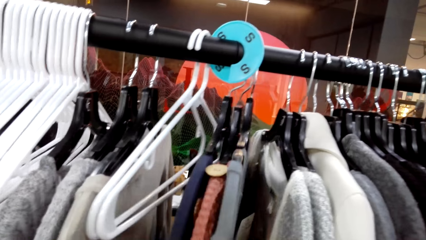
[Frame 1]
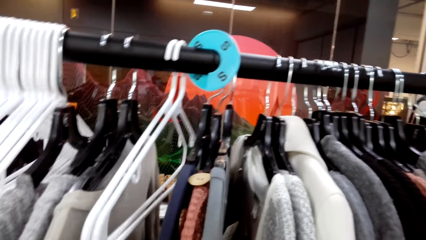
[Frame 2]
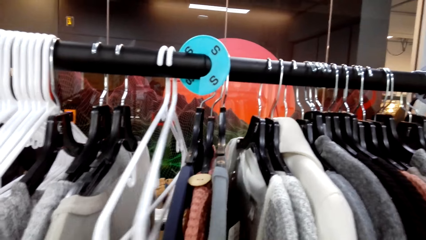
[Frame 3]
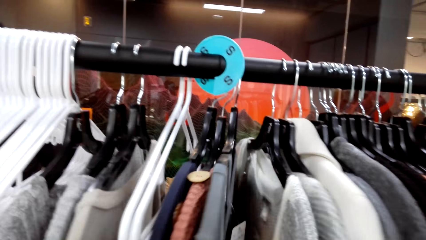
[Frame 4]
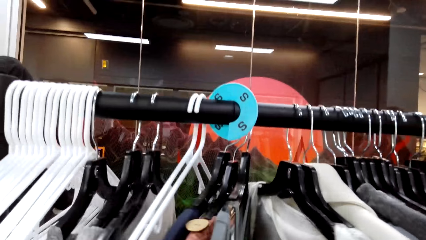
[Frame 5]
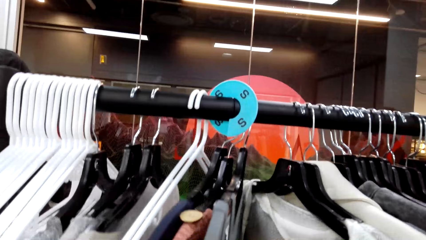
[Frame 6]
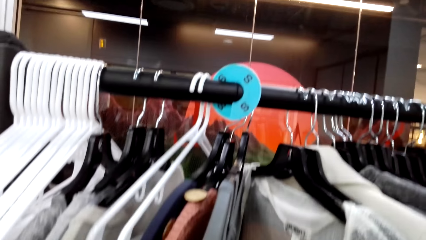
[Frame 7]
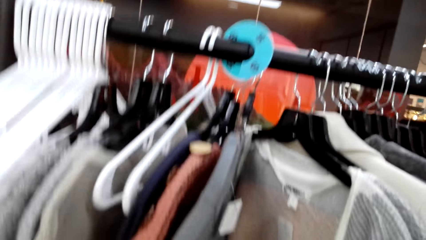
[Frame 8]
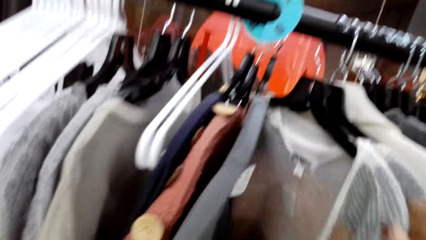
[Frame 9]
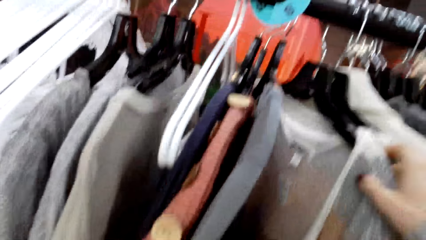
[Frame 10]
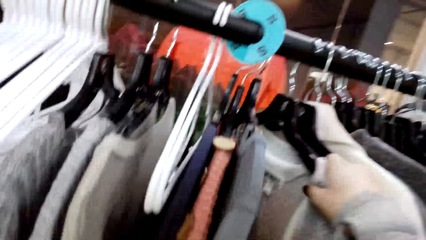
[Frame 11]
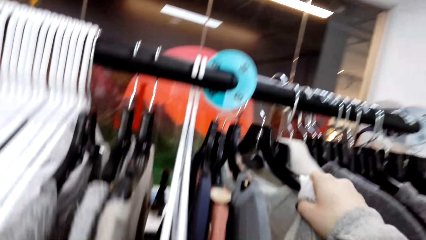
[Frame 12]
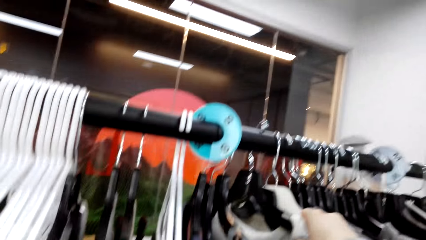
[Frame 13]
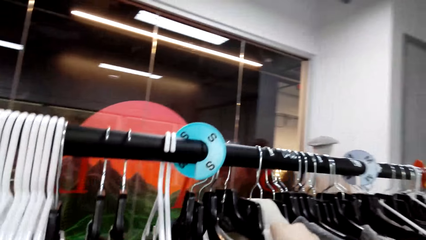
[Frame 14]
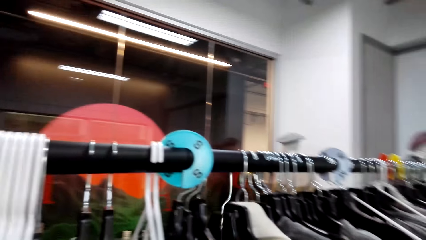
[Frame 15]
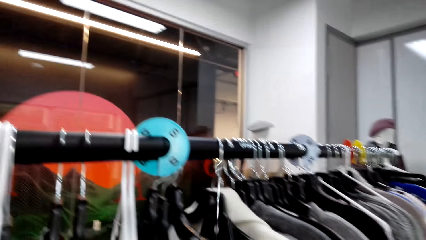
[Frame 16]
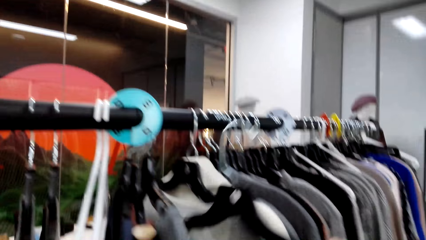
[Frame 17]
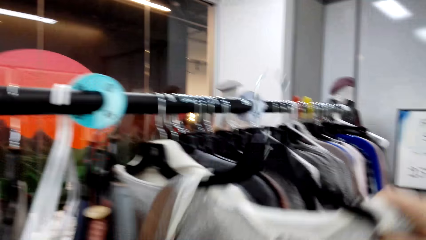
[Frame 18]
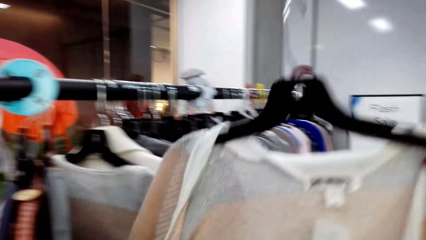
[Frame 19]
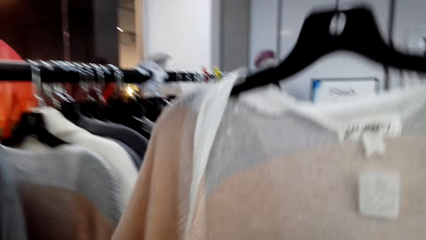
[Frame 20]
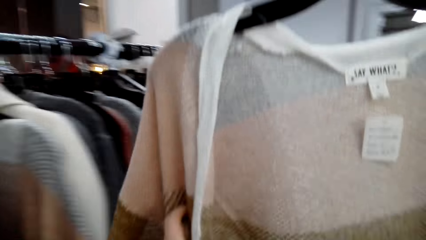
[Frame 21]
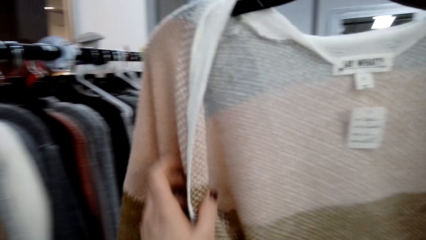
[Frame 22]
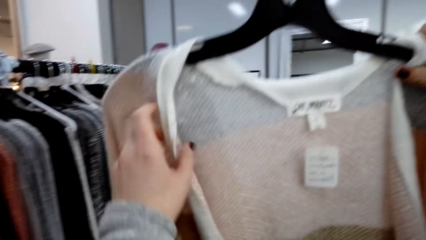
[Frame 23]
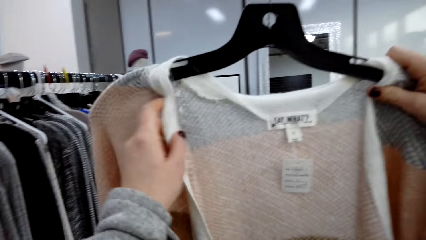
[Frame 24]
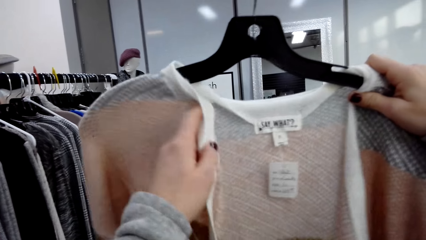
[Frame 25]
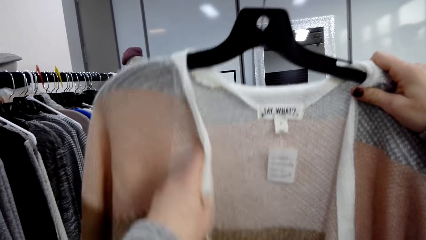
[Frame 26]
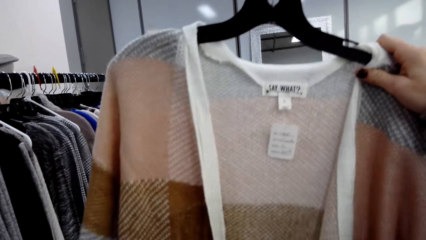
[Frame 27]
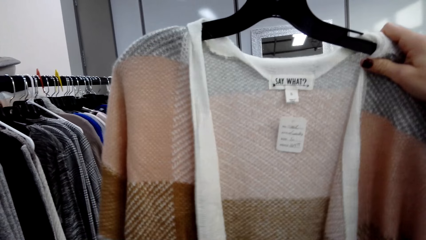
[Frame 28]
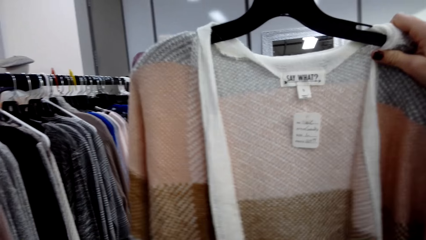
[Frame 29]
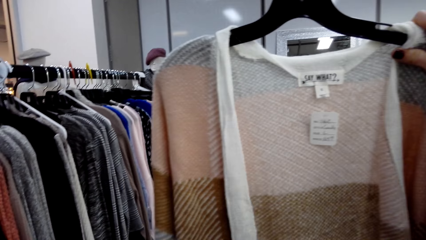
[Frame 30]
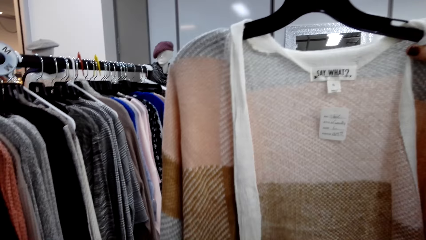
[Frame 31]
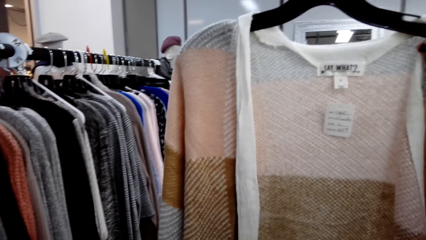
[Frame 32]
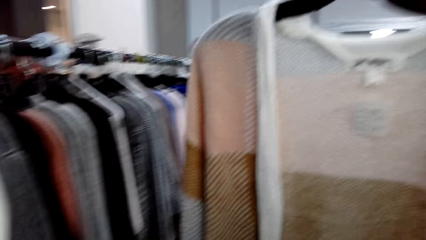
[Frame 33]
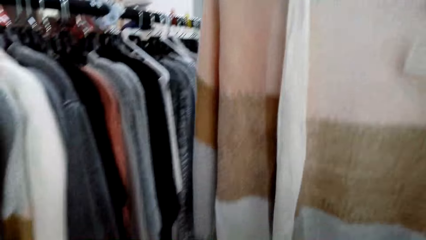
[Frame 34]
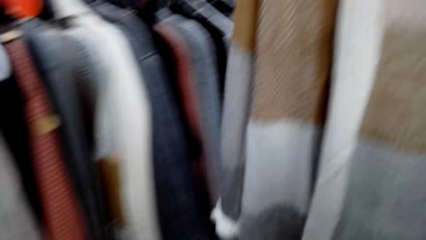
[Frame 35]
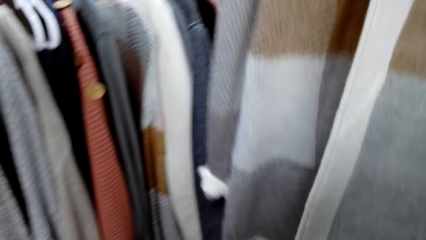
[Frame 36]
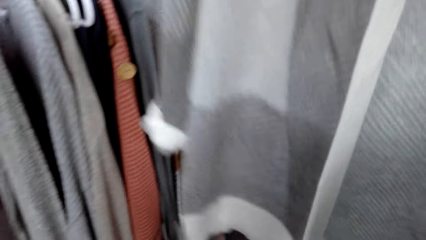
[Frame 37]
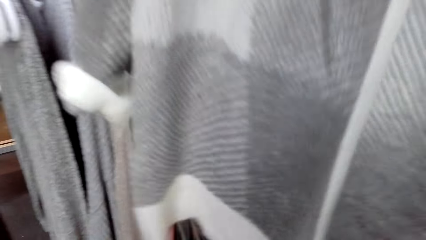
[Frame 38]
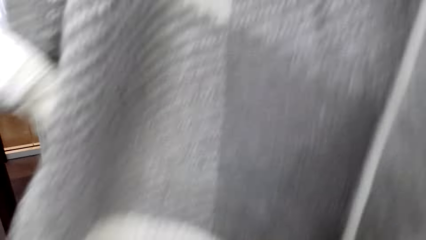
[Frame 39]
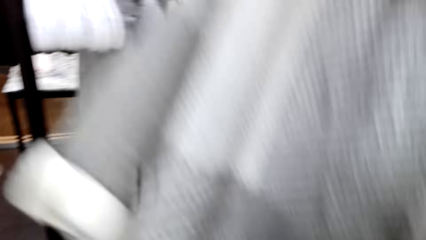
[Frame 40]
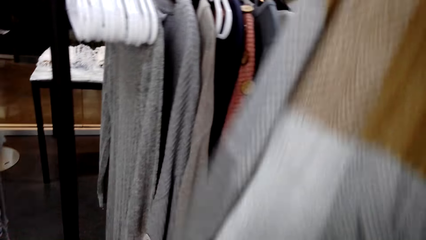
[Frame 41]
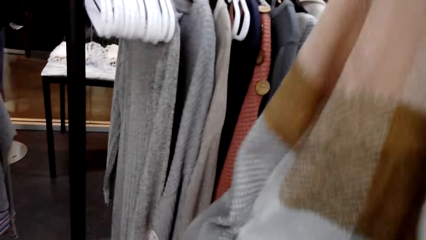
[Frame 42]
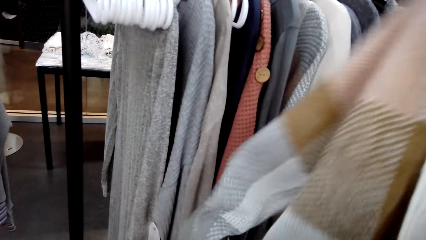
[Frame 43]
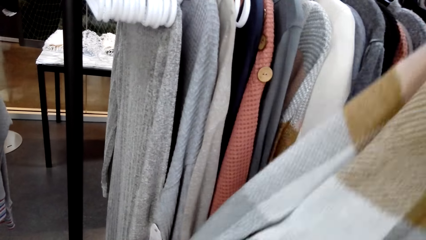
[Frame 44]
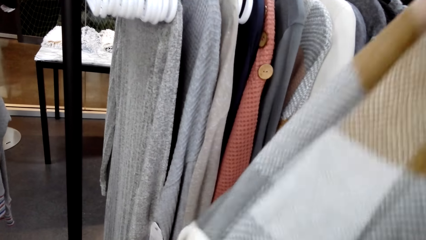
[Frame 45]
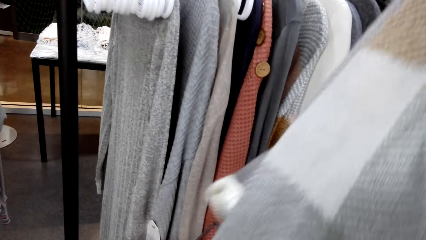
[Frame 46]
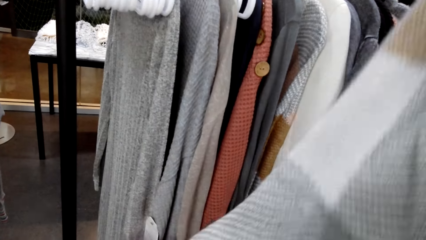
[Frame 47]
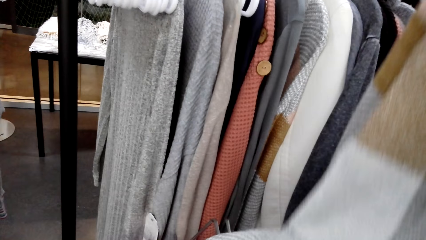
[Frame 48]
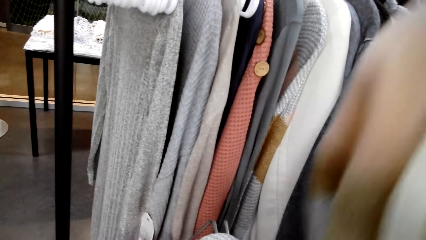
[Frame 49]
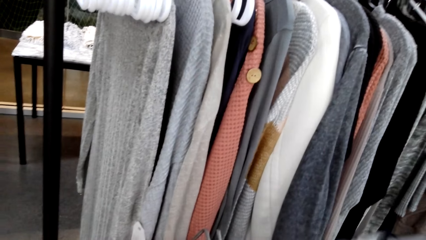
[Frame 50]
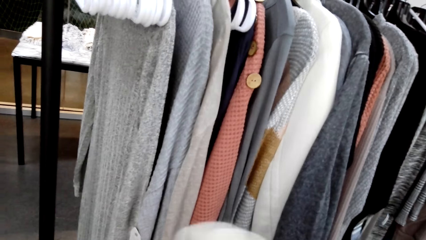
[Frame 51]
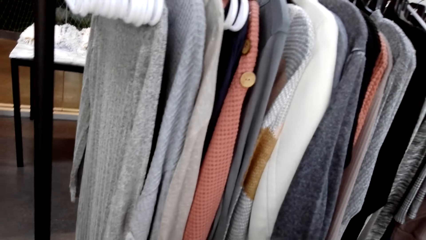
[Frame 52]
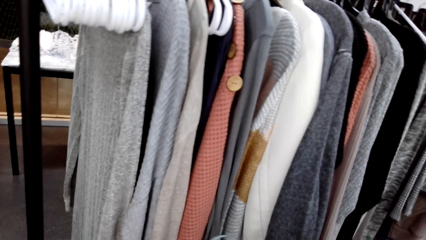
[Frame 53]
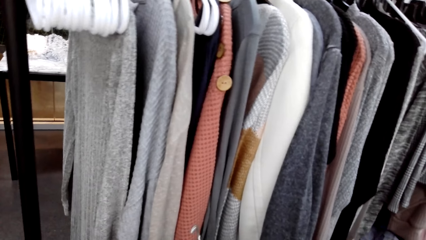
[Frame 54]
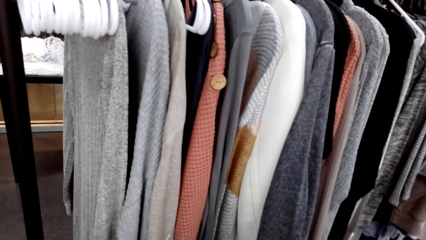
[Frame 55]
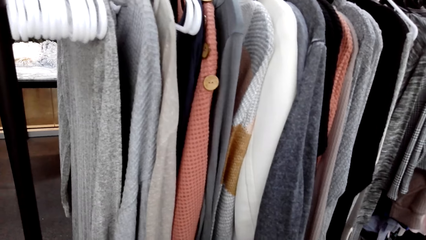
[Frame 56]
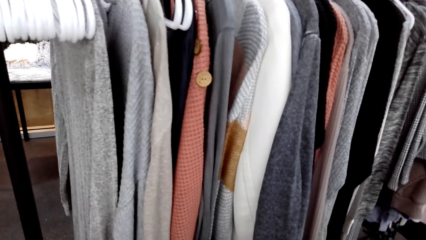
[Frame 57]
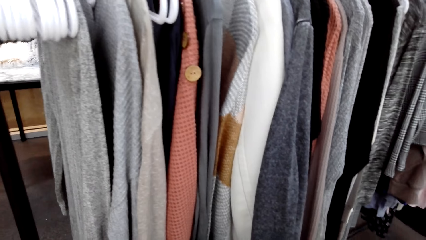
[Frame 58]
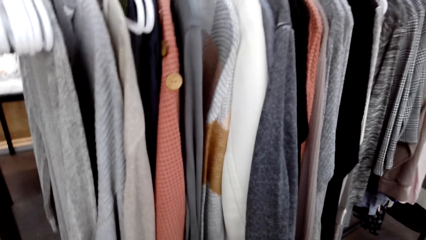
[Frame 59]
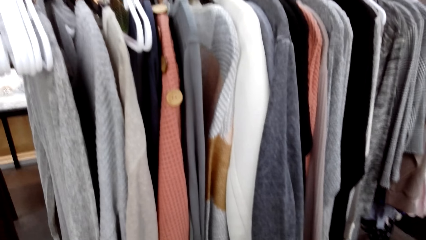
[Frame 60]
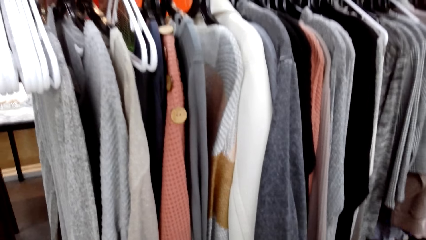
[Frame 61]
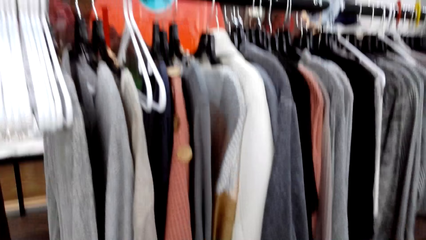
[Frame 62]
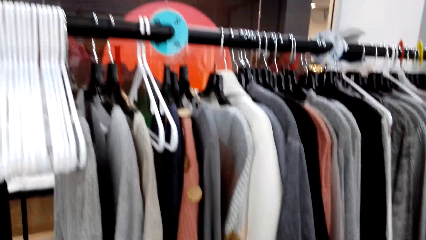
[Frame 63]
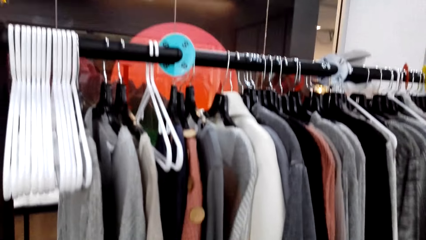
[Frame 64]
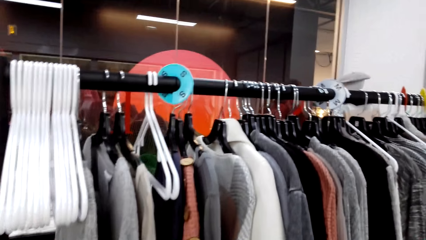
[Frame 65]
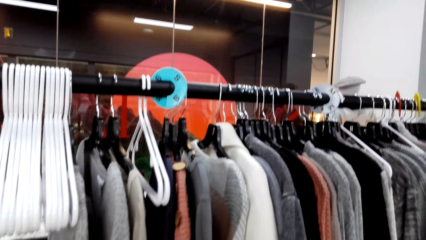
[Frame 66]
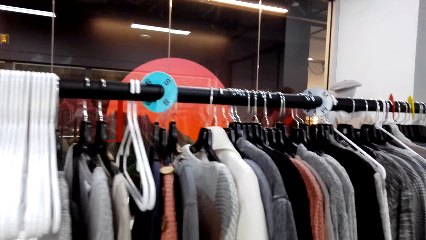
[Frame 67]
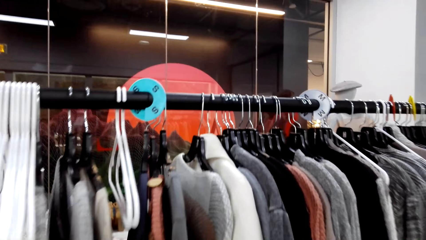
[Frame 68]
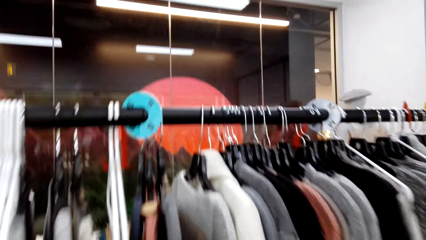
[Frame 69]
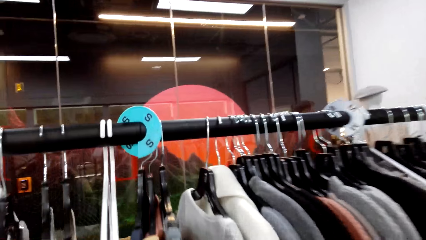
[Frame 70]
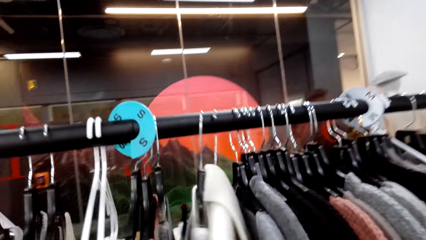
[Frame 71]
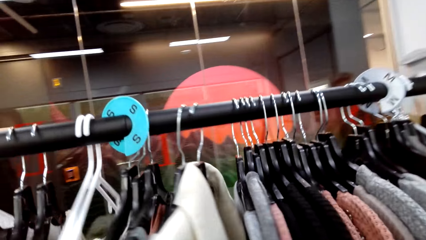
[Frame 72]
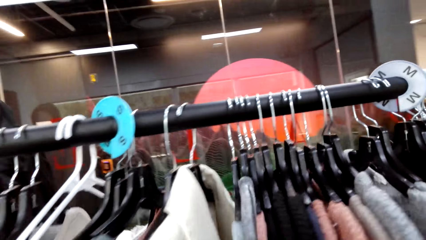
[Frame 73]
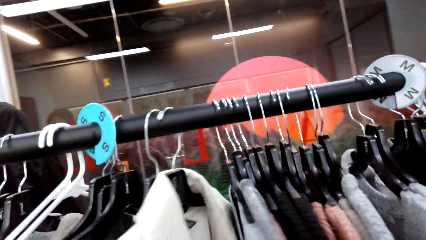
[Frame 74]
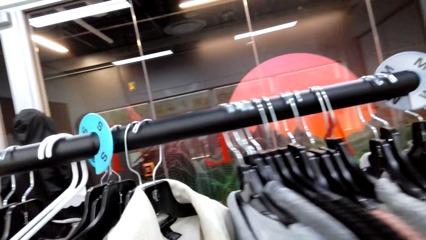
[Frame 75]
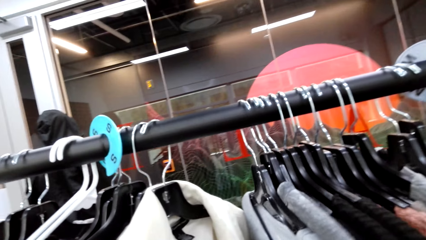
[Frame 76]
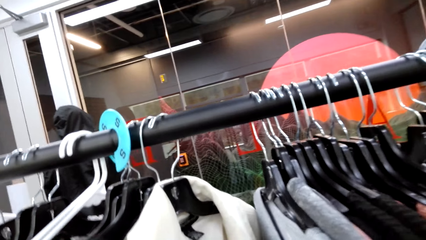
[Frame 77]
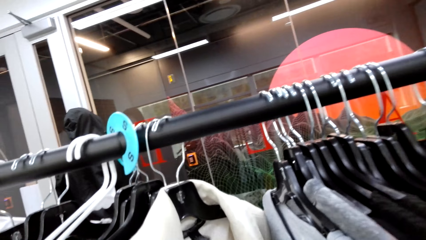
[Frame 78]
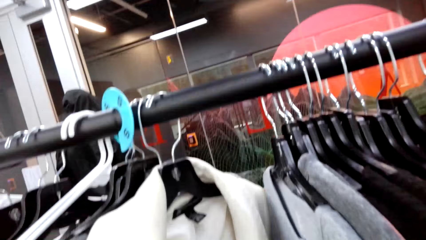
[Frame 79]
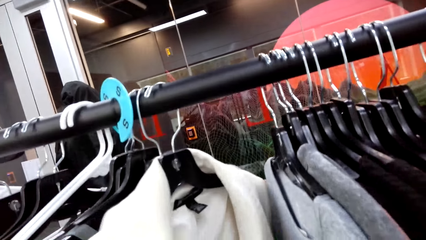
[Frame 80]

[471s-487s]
The camera wearer picks up the shirt or sweater from the display with the right hand. They stare at the sweater. They move the clothes.
